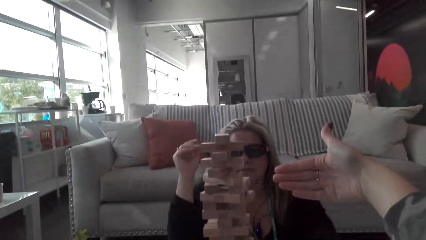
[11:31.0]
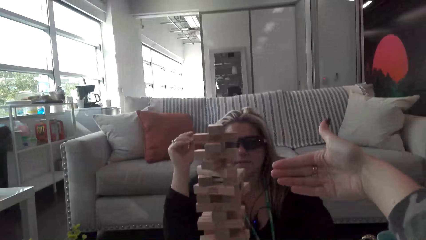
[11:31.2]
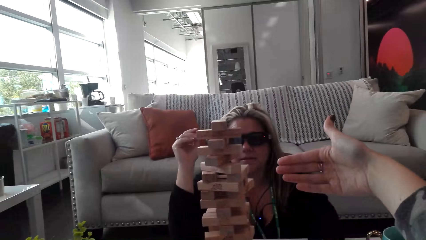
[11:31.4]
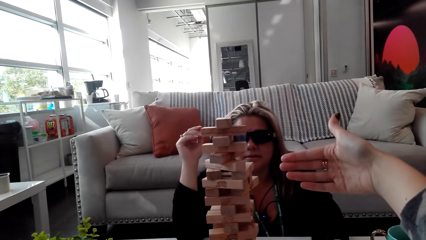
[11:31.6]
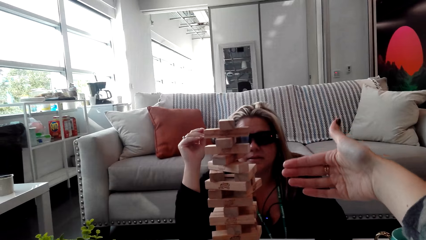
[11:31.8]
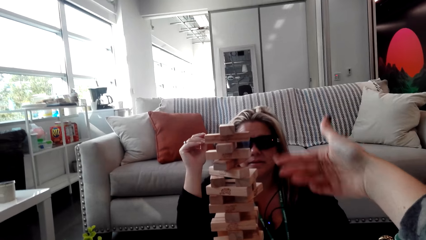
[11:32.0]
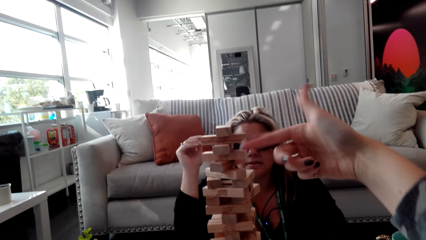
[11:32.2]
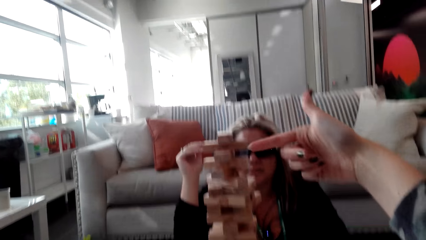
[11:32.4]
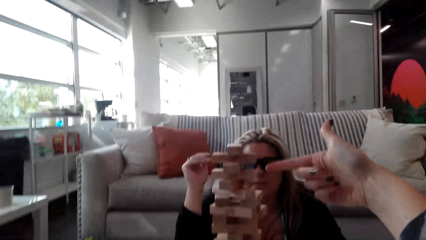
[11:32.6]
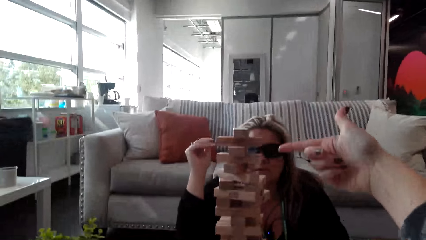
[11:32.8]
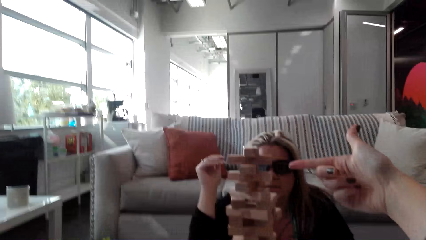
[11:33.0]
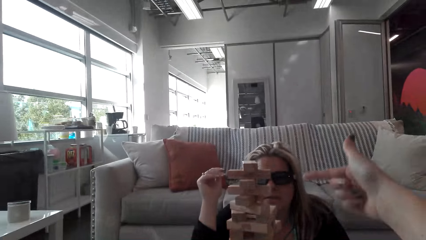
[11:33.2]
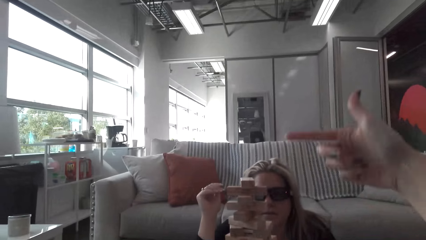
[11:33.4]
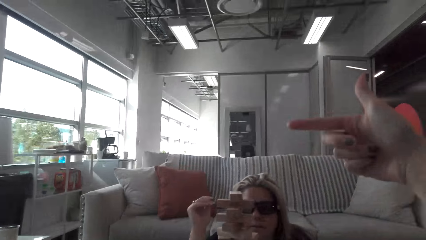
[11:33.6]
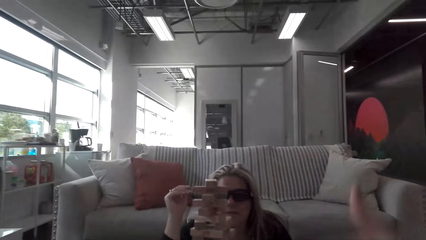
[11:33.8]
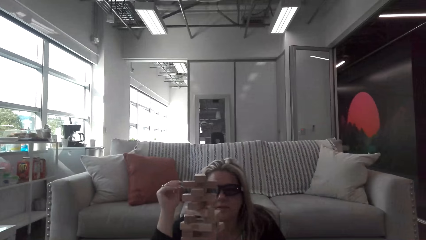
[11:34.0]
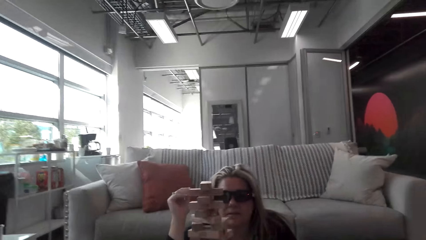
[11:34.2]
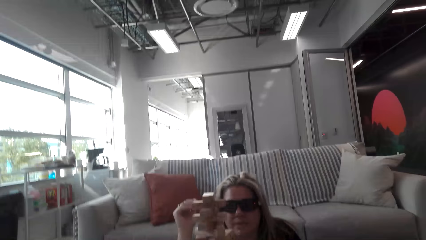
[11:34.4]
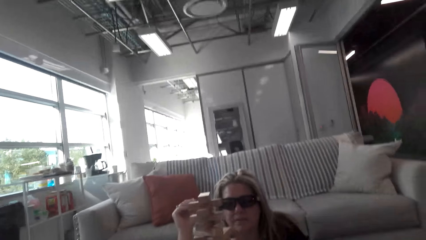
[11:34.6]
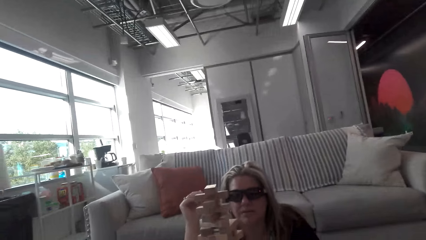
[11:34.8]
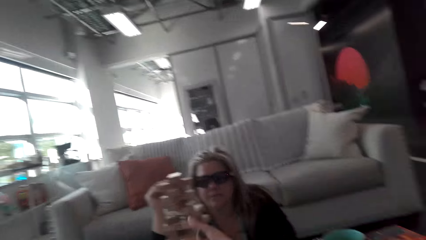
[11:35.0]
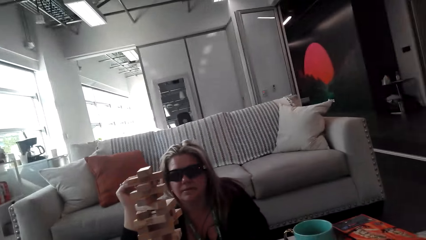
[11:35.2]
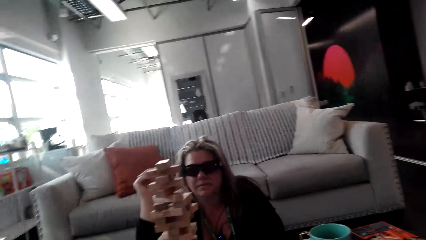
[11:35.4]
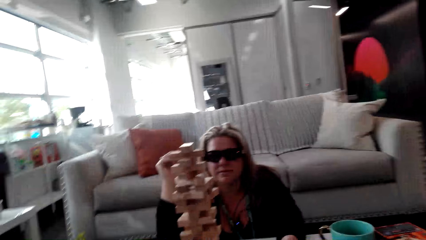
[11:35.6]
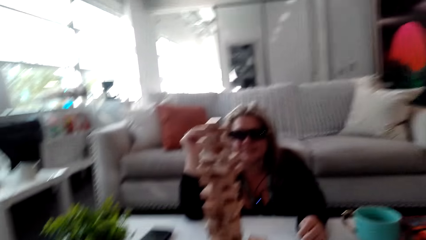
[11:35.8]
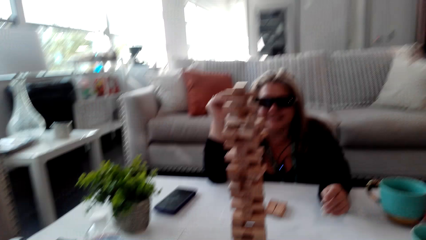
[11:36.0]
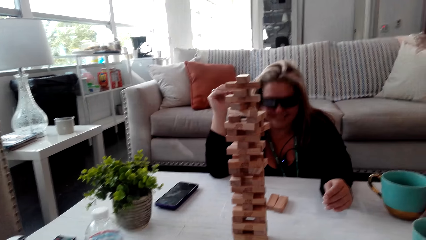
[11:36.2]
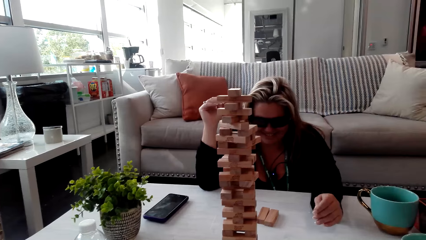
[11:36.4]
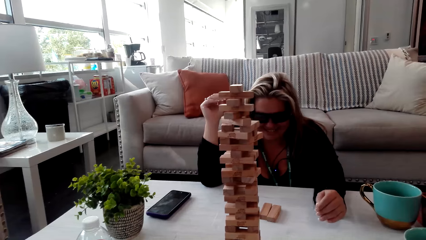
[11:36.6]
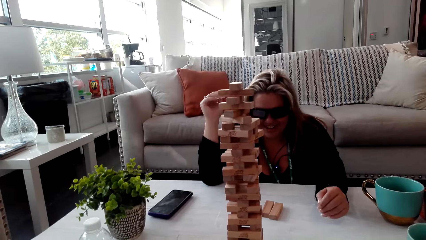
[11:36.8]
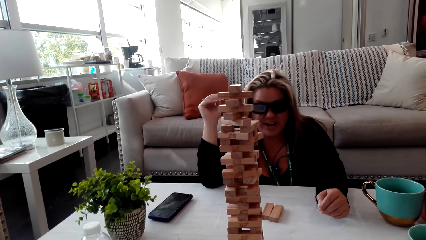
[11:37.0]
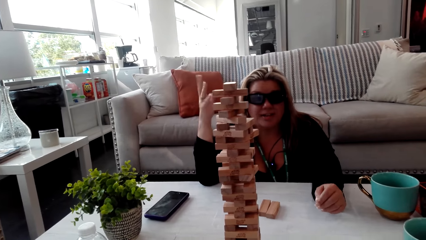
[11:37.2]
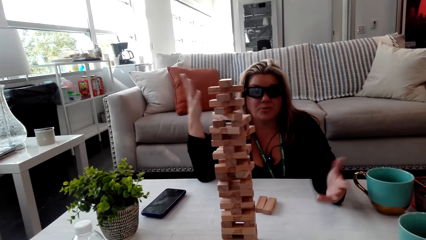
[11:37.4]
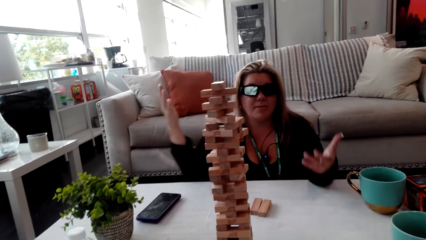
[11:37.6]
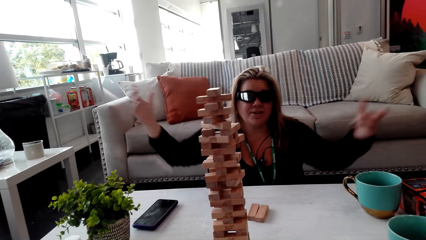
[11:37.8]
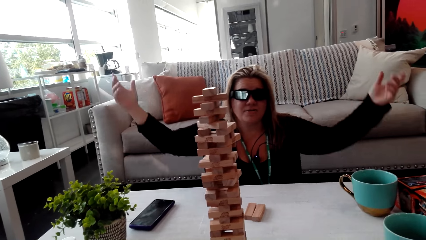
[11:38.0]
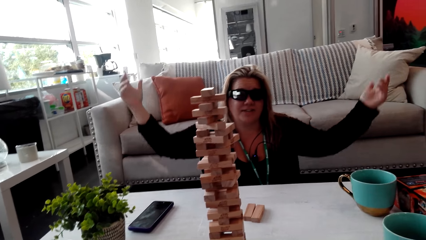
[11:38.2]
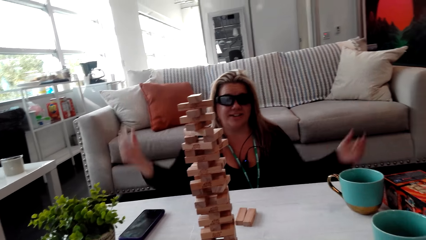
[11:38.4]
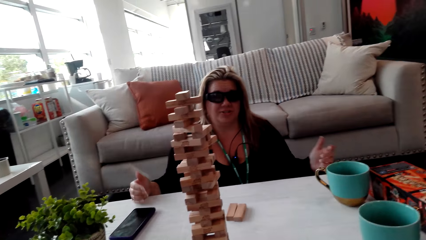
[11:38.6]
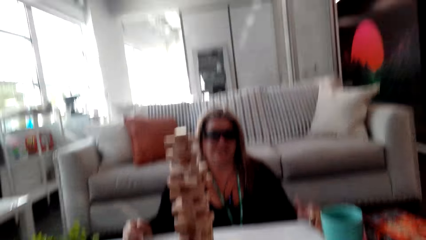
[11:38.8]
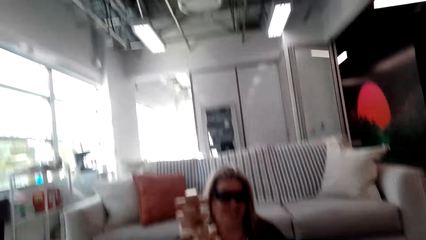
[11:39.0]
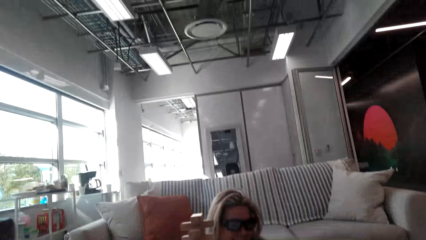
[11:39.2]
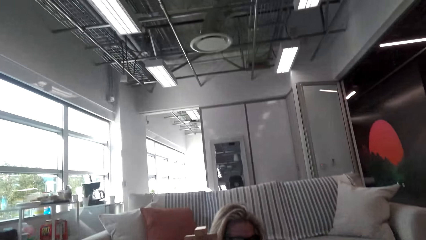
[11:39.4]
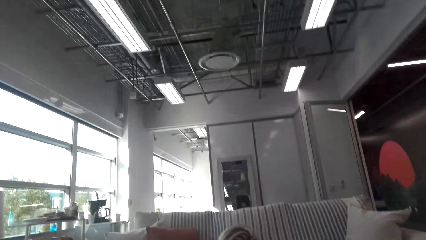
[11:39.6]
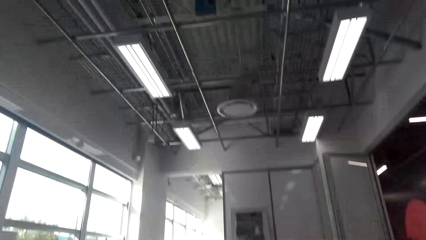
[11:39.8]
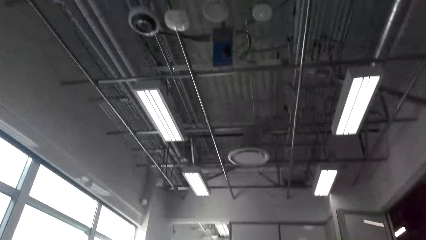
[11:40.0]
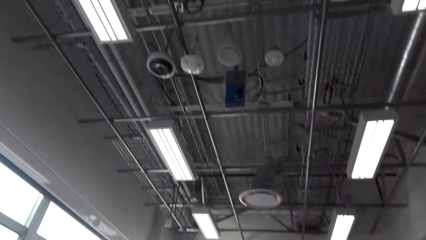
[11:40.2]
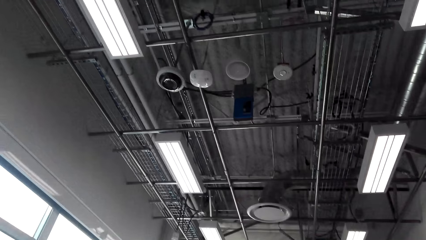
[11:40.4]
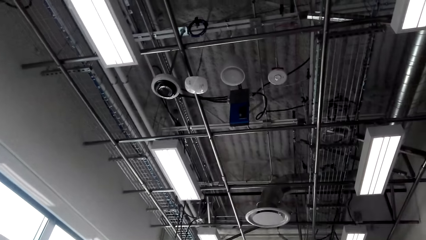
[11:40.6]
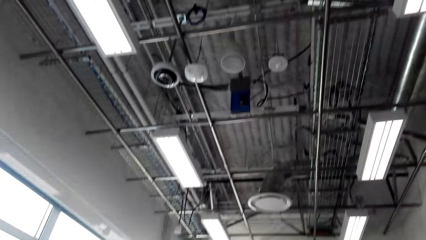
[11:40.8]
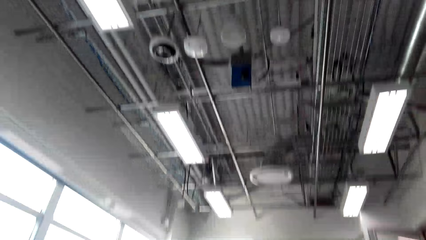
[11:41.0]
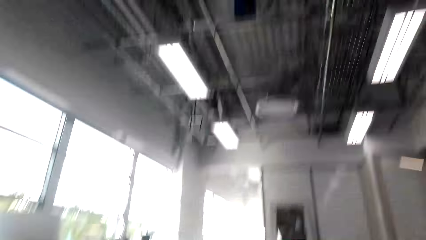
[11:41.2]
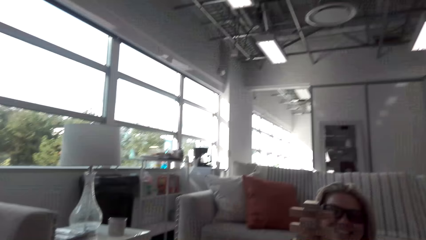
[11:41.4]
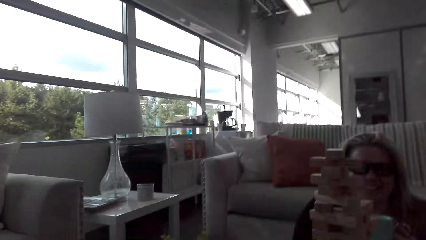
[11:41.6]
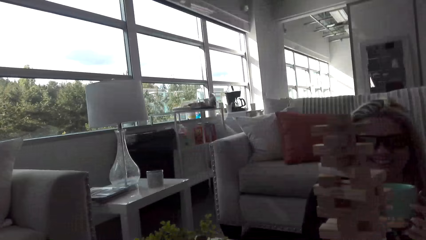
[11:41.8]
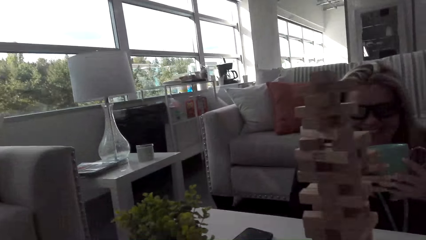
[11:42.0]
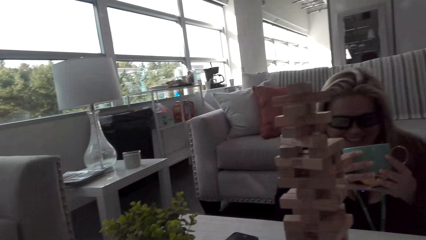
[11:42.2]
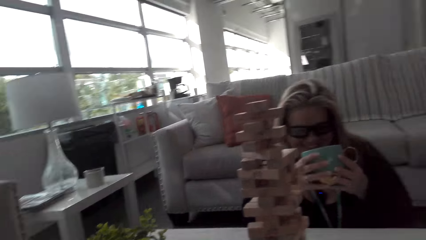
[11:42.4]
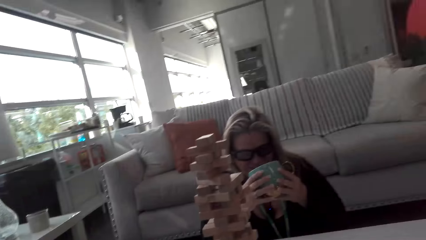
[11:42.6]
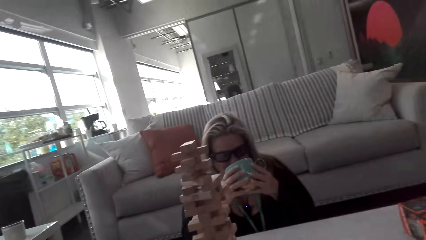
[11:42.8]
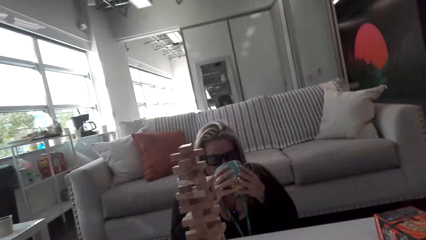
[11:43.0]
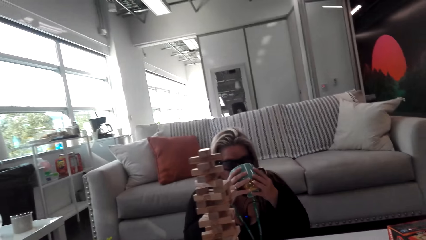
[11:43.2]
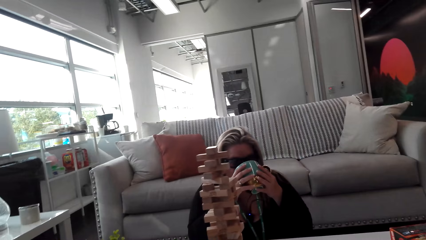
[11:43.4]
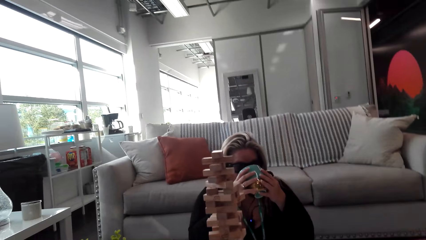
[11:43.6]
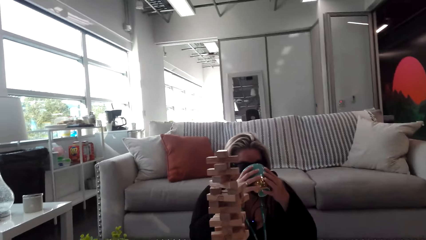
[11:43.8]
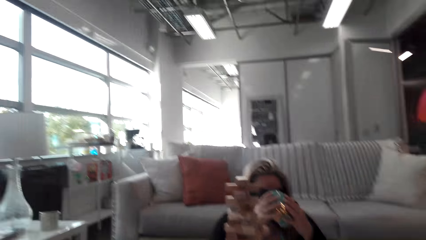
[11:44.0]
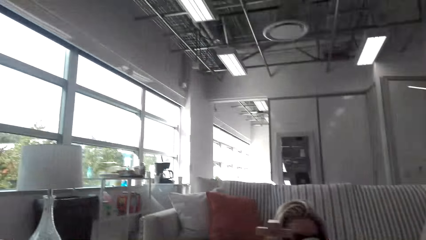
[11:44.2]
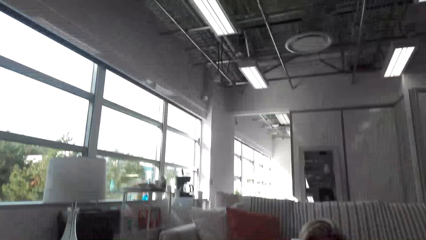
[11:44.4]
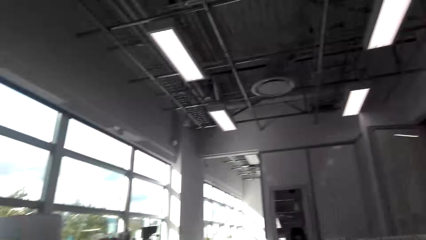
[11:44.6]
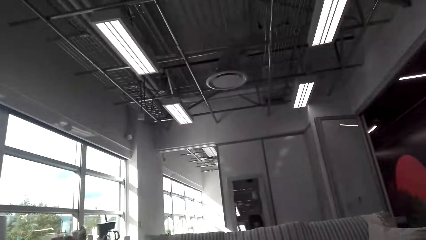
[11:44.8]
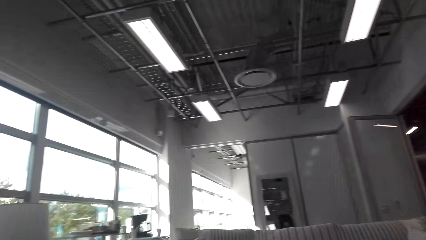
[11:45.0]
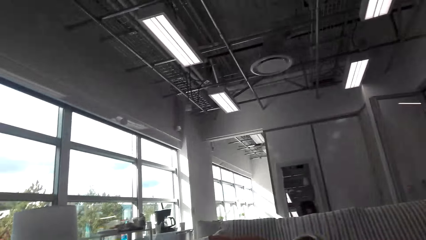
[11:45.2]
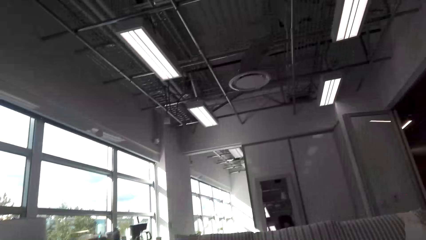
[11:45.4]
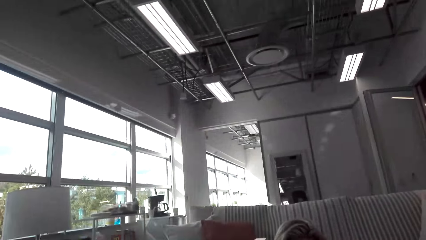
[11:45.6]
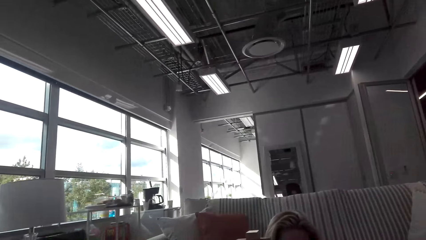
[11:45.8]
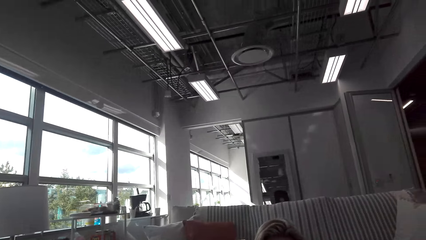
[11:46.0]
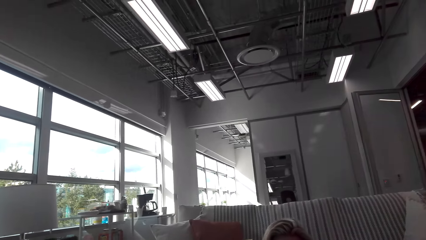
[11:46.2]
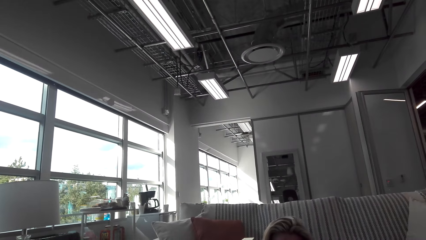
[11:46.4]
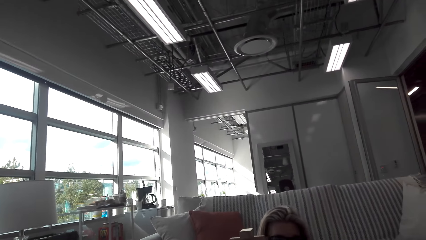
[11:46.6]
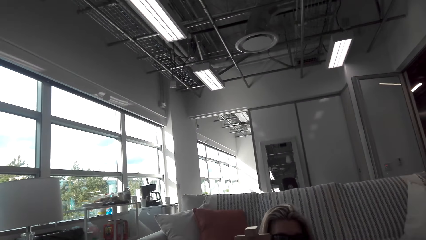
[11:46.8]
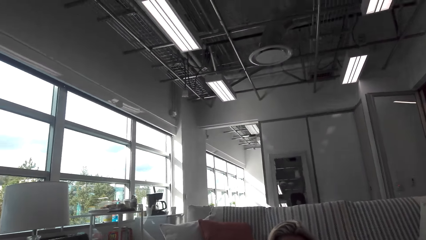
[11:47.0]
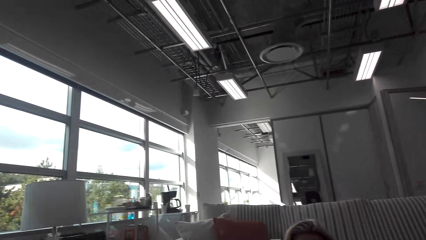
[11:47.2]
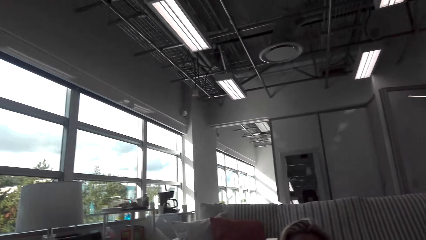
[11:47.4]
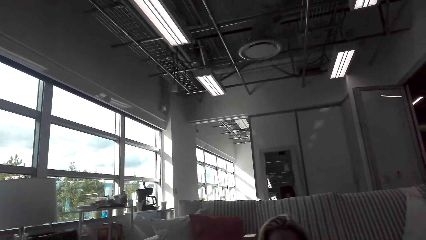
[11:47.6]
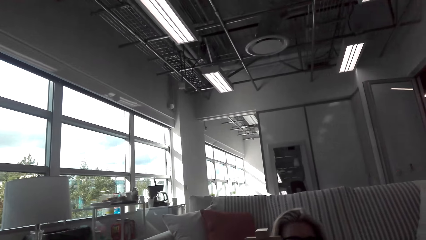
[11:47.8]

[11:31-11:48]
A woman talks to the camera wearer. The woman raises the hands. The camera wearer looks around the room. The woman holds the cup and drinks the coffee. The camera wearer talks to the woman.
